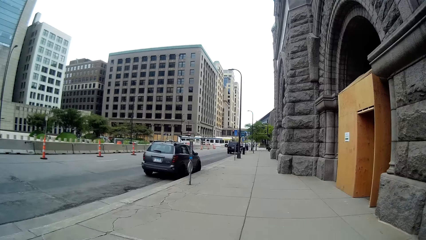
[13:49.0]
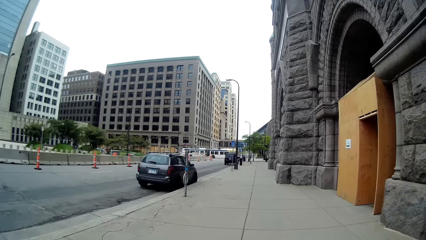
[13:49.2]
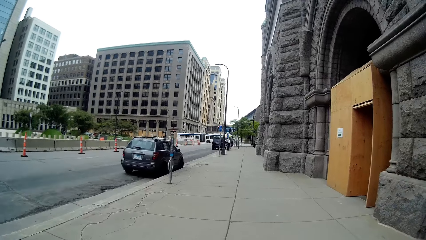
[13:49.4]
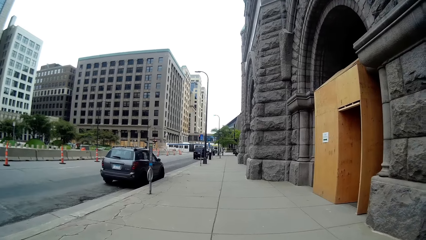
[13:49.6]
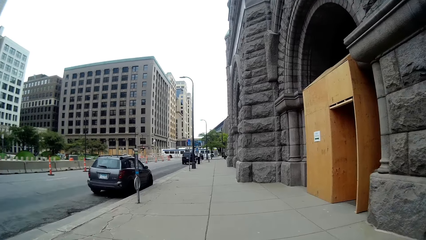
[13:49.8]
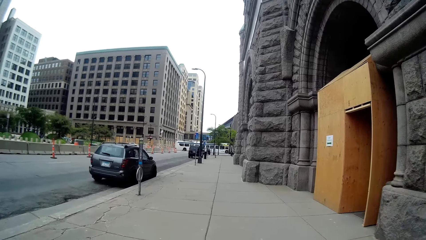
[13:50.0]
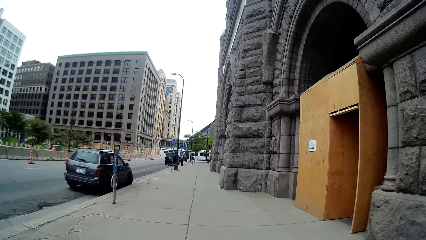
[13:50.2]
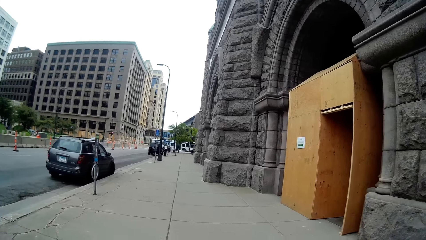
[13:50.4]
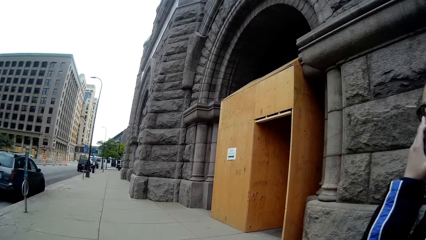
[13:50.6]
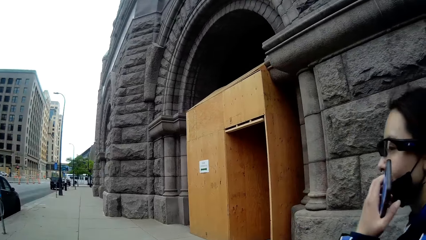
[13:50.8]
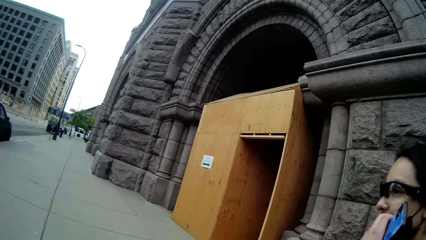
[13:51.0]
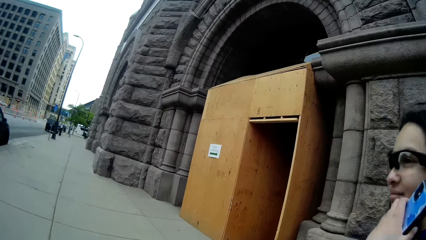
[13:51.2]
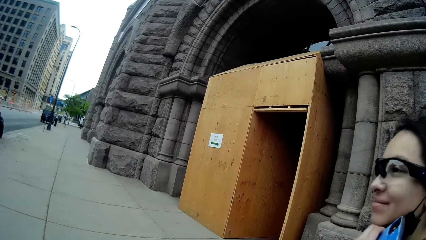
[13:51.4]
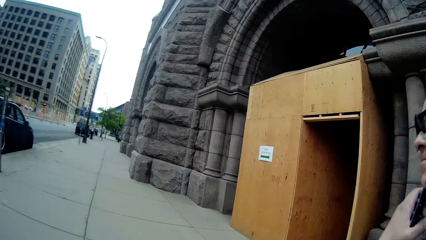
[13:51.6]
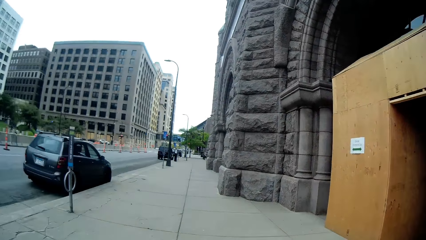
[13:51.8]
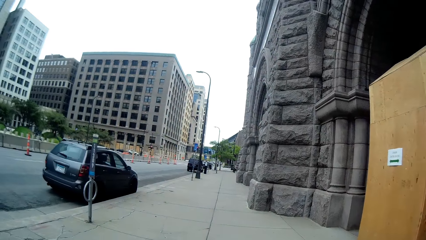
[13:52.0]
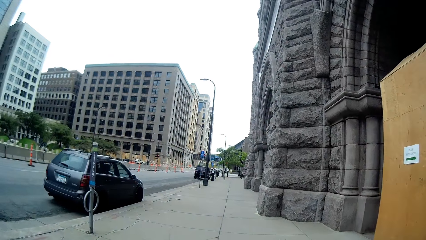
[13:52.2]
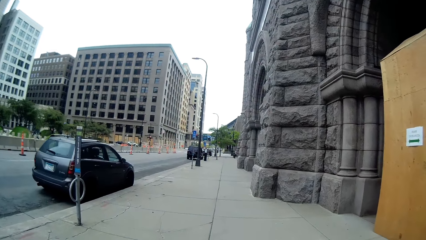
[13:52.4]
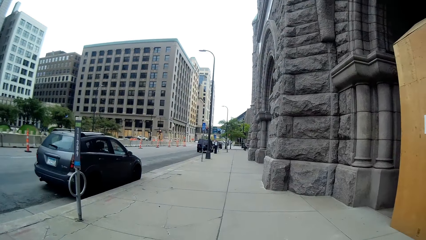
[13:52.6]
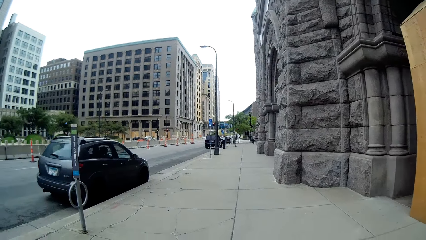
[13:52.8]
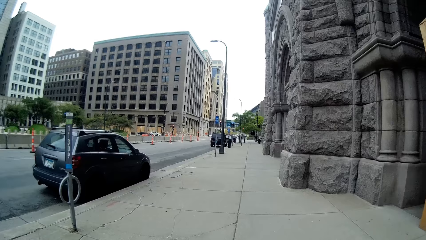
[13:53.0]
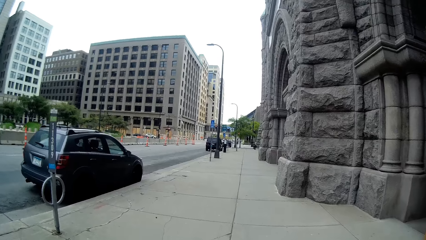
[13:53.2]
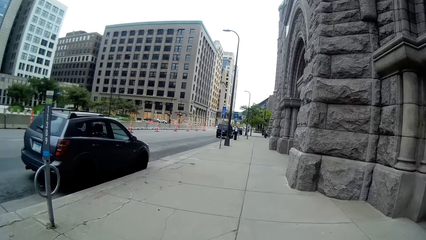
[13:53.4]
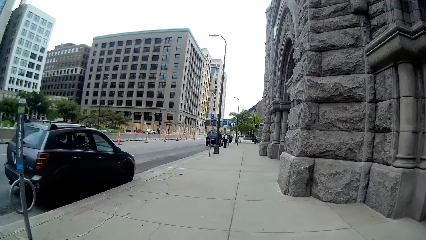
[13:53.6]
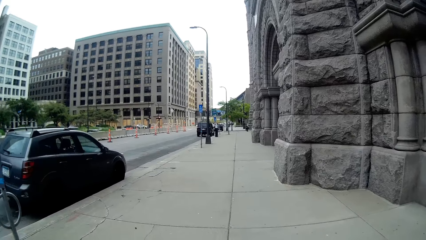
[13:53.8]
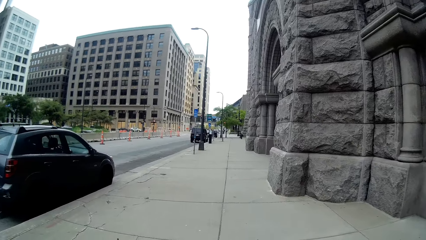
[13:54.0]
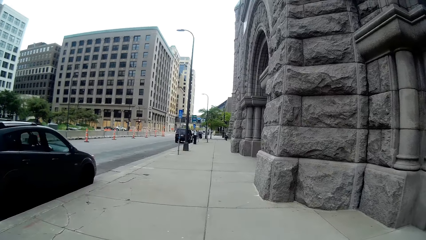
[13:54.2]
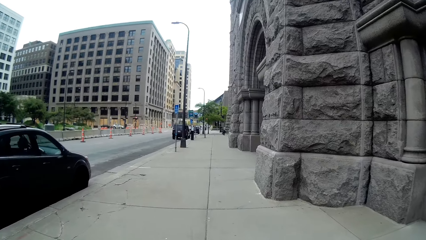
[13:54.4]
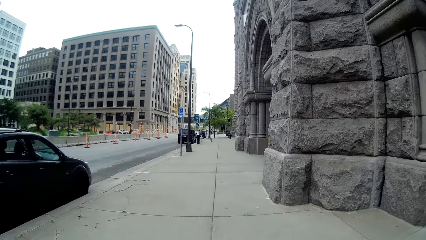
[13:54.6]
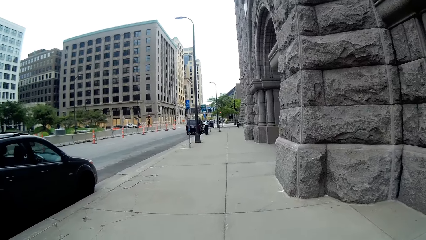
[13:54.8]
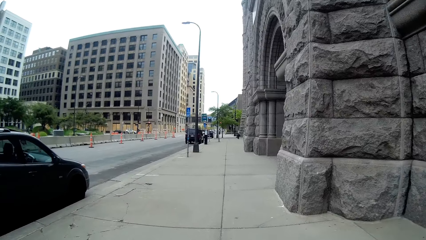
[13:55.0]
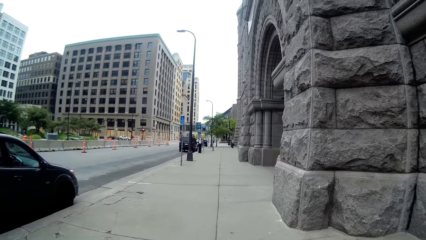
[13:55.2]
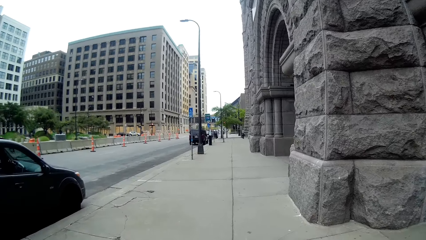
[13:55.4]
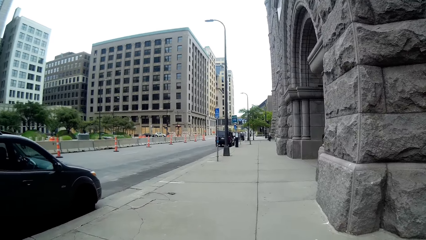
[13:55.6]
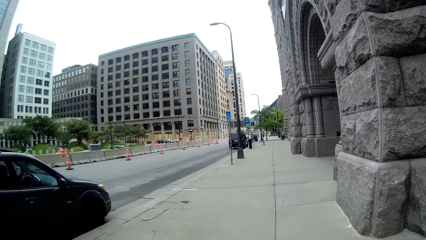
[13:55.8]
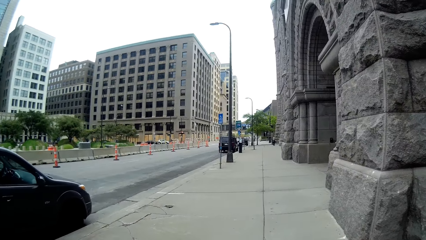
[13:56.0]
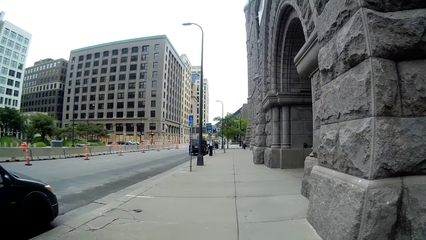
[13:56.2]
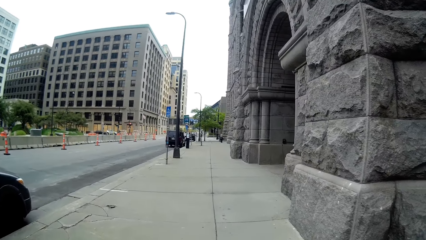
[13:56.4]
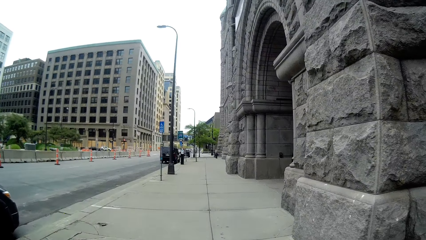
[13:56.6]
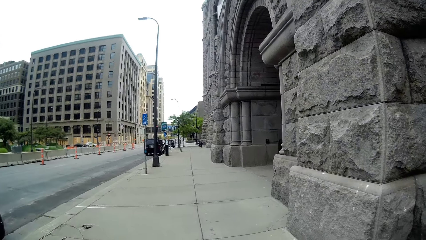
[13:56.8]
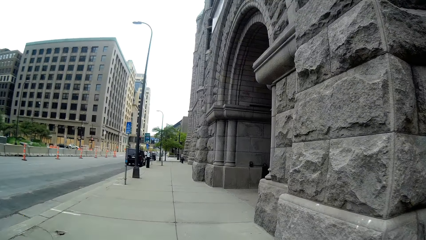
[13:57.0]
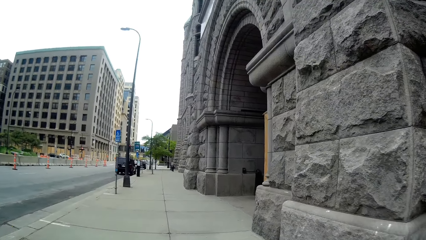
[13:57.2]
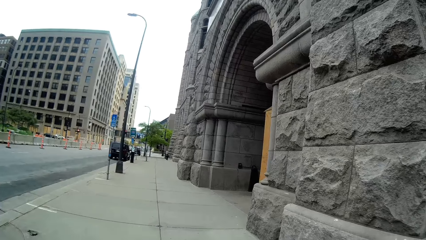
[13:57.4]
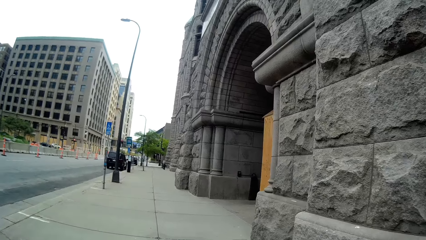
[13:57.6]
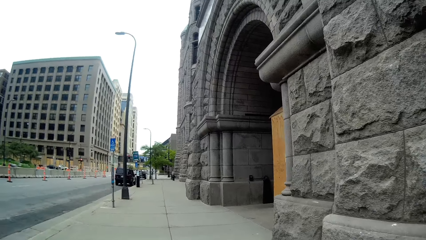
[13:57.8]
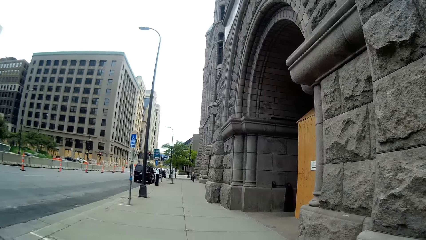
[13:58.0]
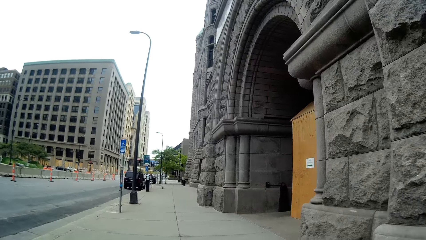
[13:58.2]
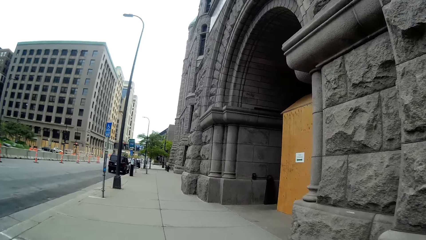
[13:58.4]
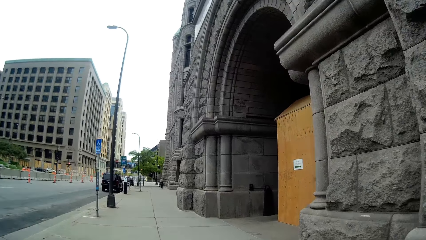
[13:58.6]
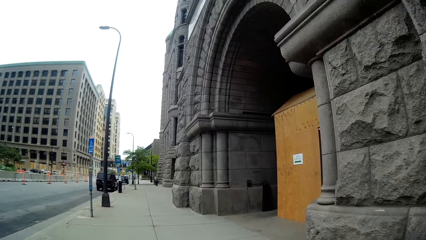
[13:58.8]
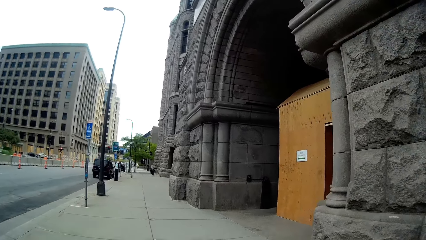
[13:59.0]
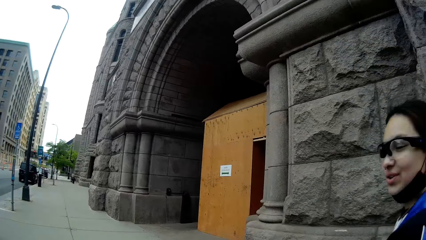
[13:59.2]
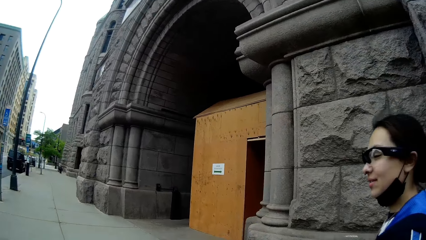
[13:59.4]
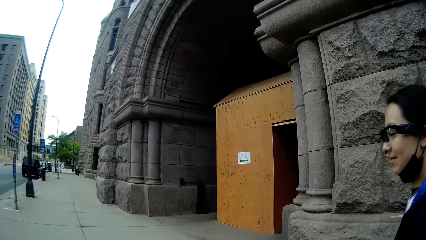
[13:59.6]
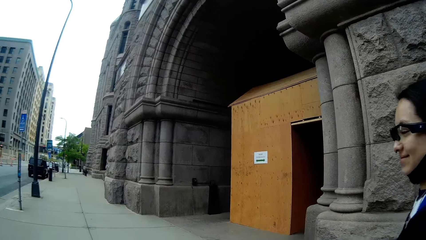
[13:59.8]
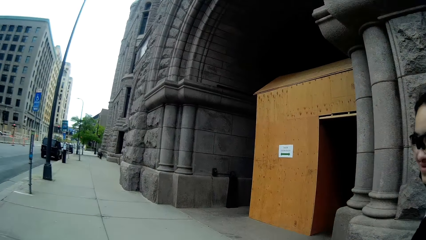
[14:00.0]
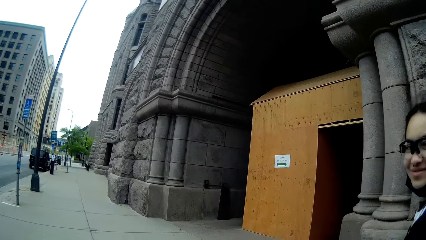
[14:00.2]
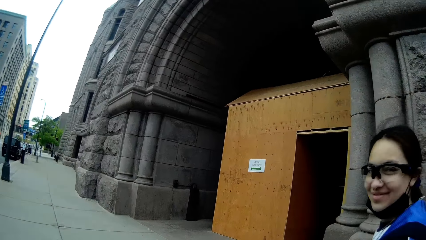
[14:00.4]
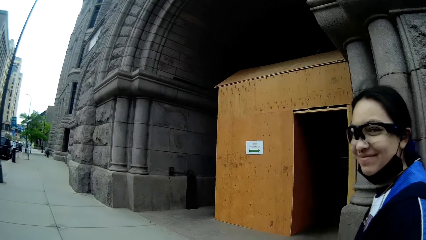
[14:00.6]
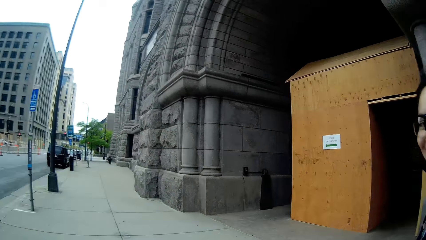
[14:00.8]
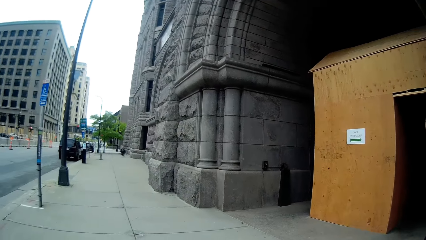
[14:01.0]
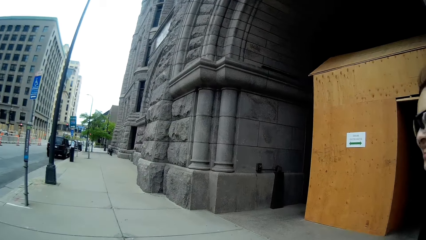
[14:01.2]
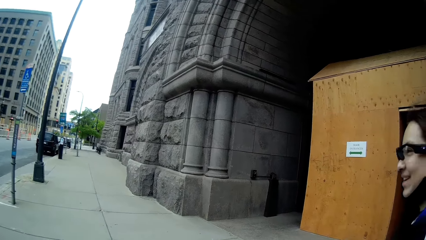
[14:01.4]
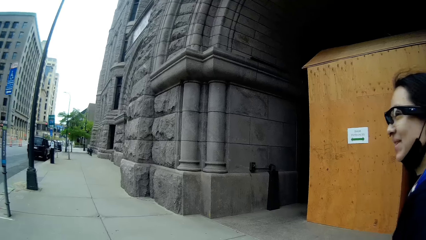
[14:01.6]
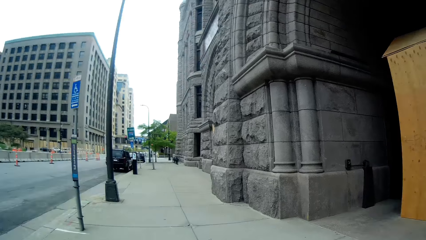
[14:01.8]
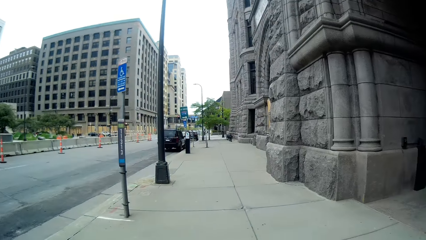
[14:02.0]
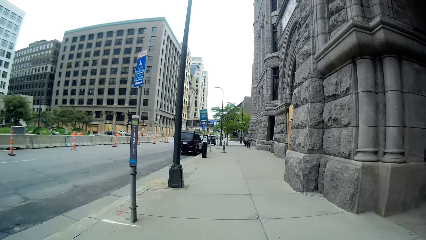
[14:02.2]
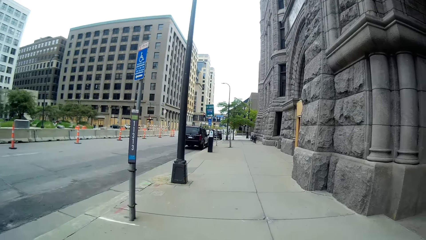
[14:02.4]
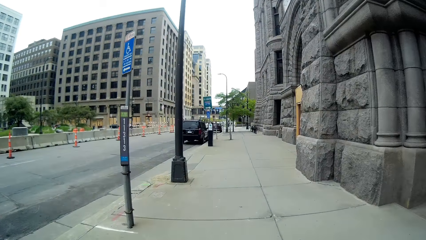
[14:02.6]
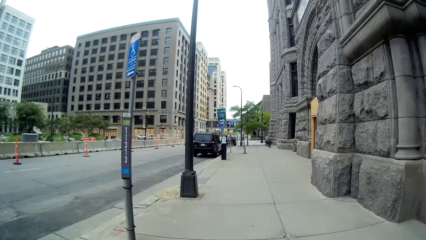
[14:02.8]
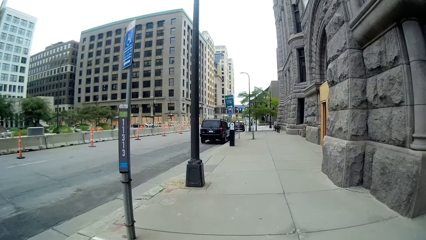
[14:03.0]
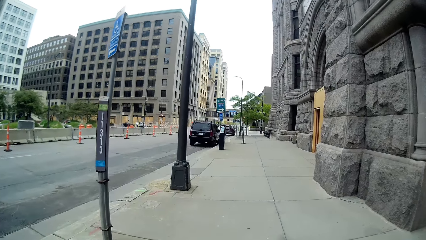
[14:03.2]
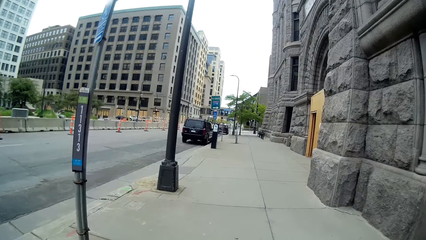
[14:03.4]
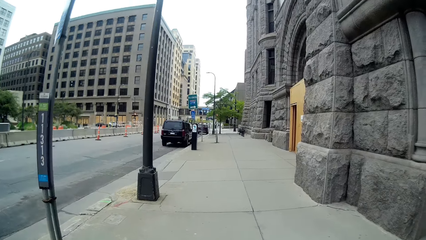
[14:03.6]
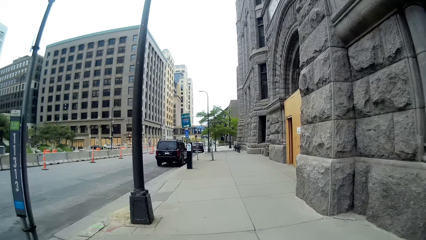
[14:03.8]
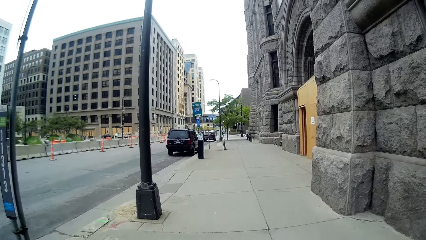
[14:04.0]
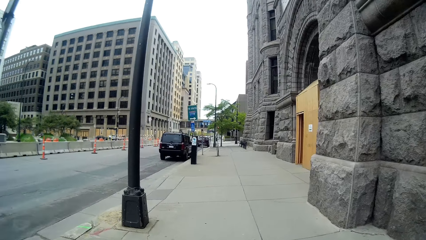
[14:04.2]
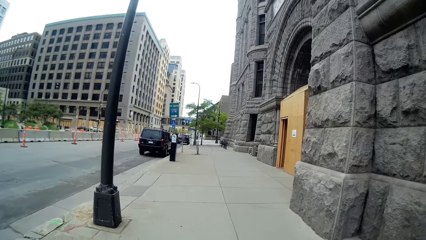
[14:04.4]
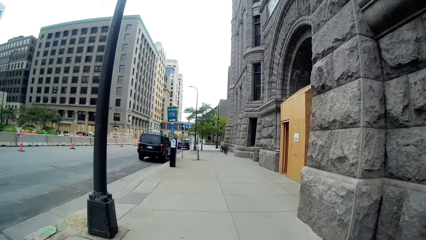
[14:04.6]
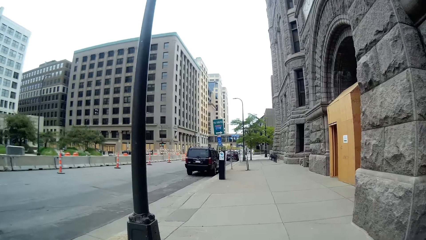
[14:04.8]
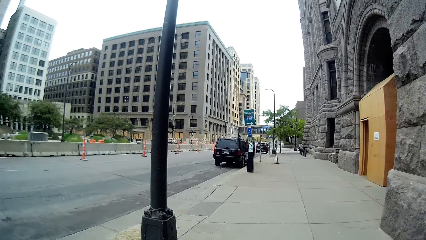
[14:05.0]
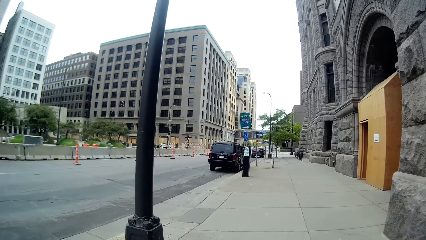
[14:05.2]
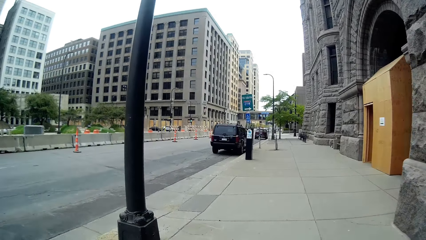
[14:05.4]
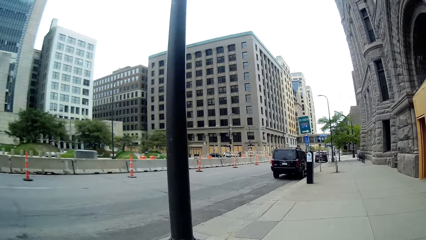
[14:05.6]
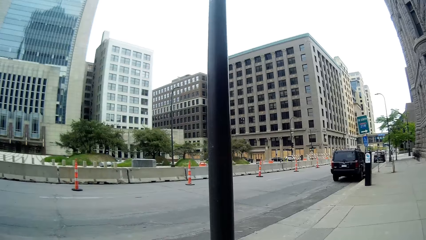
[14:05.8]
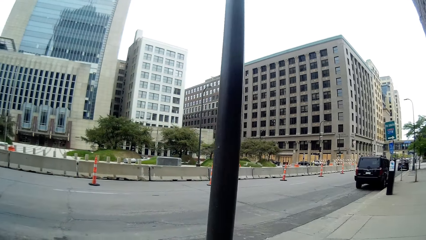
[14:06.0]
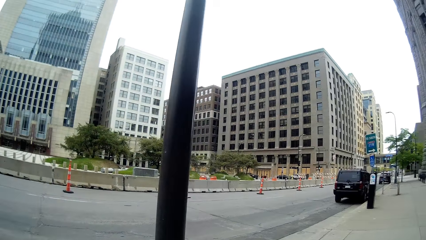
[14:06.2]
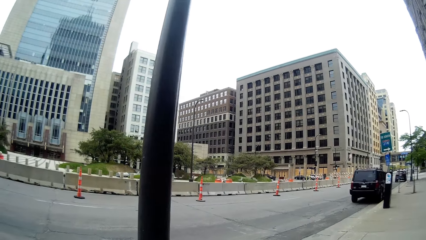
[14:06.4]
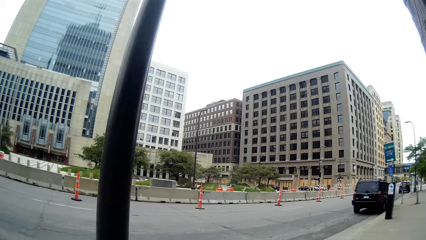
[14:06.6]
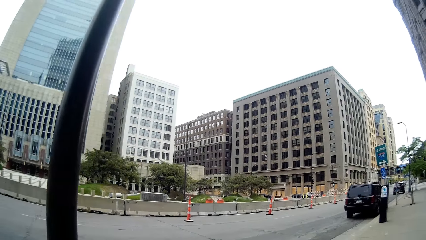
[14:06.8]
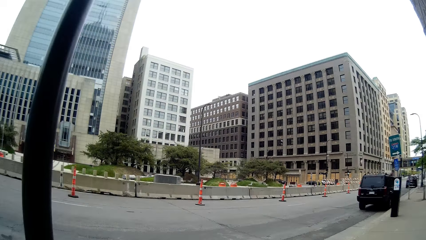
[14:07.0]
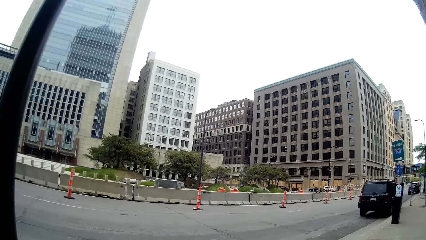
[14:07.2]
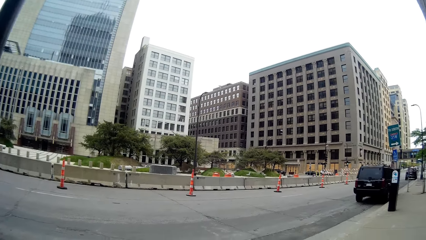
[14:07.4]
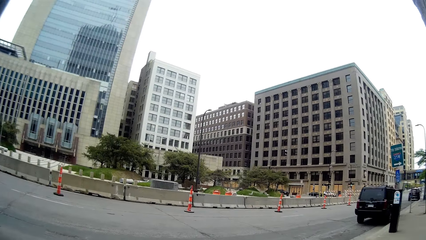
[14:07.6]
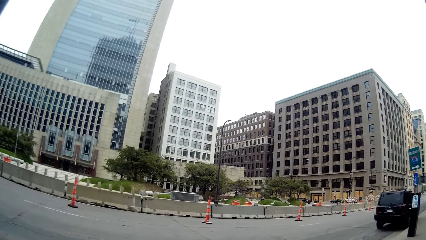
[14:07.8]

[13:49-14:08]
The camera wearer talks to the lady. The lady walks alongside the camera wearer by the walkway. The camera wearer interacts with the lady by the walkway. The lady talks to the camera wearer.
